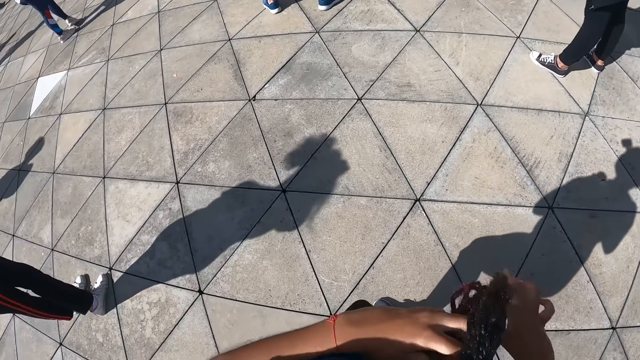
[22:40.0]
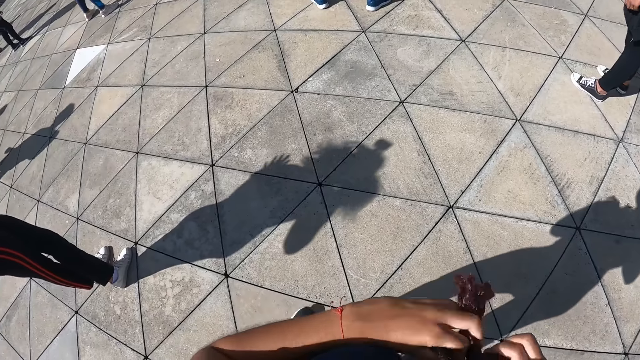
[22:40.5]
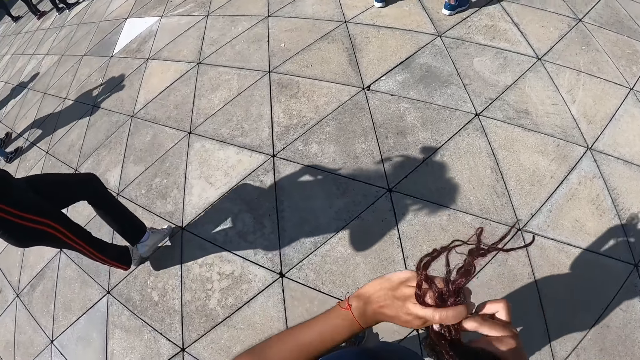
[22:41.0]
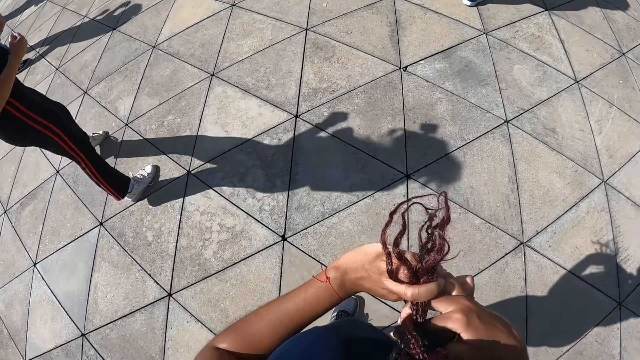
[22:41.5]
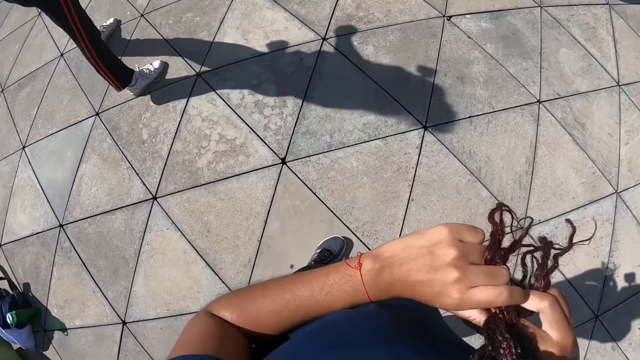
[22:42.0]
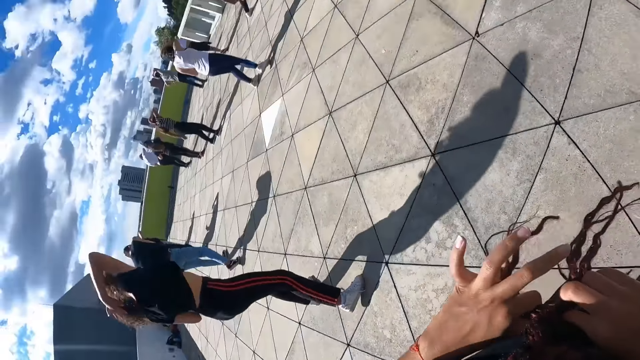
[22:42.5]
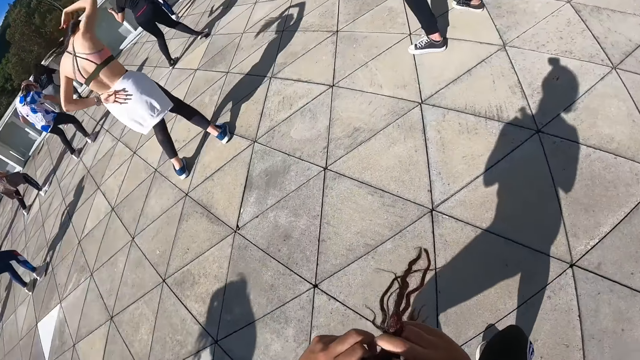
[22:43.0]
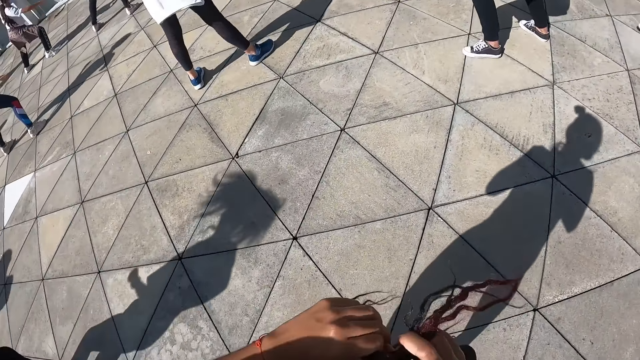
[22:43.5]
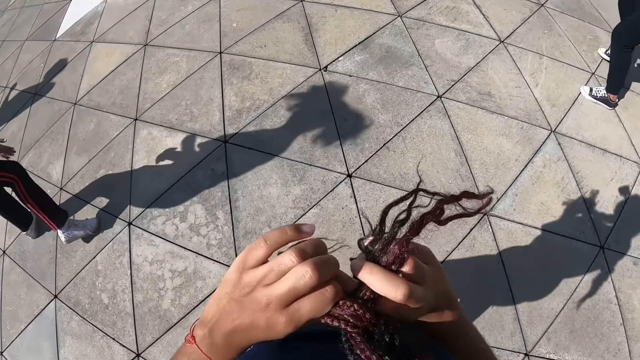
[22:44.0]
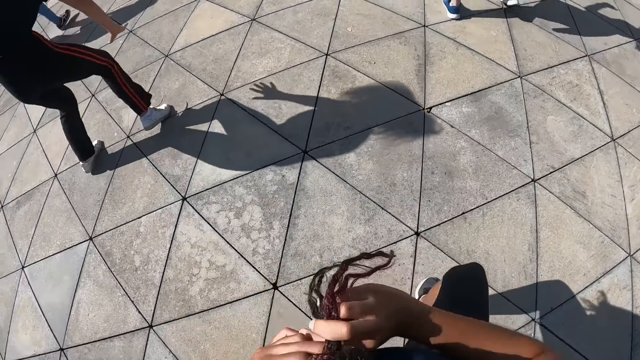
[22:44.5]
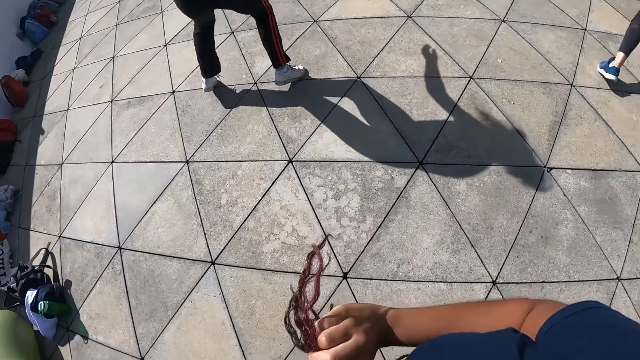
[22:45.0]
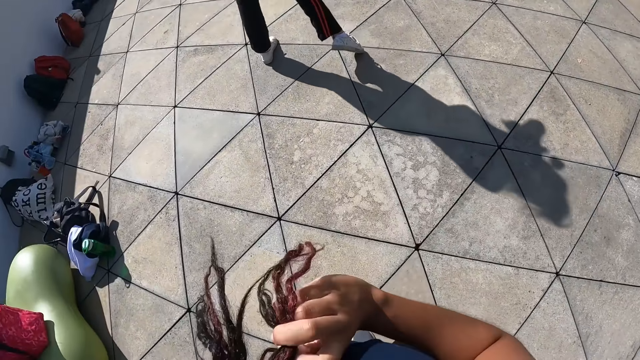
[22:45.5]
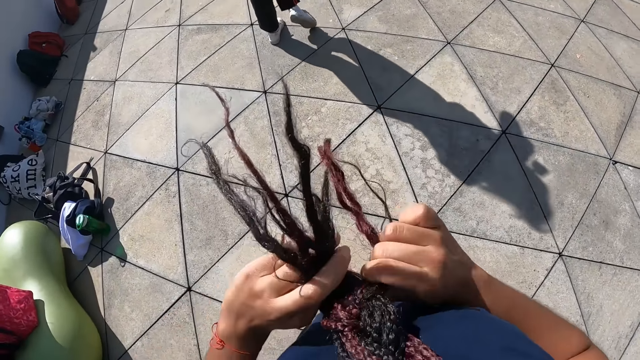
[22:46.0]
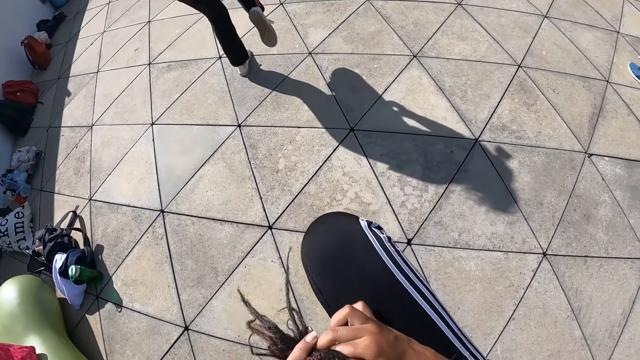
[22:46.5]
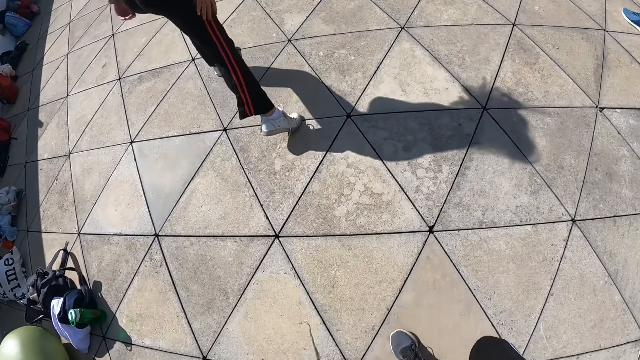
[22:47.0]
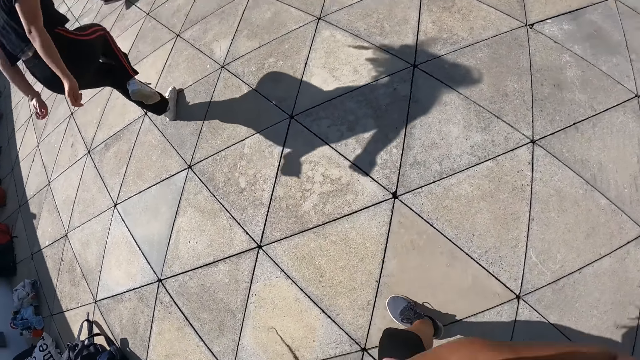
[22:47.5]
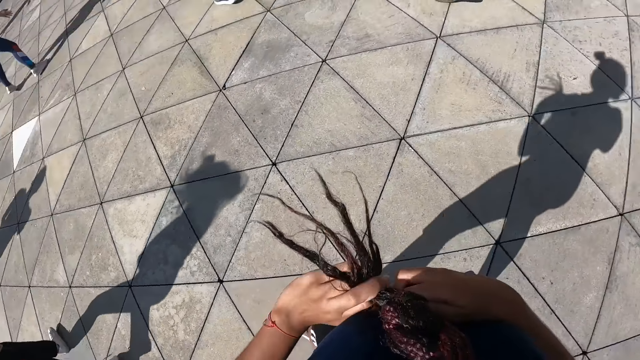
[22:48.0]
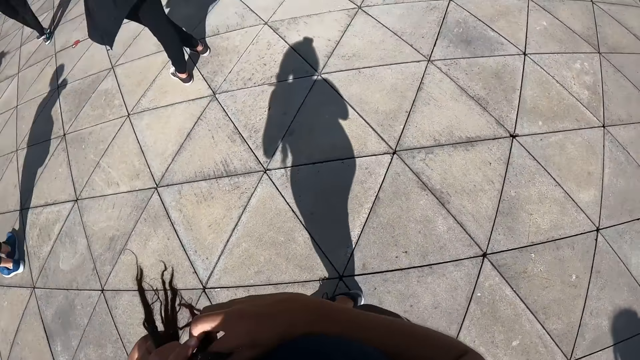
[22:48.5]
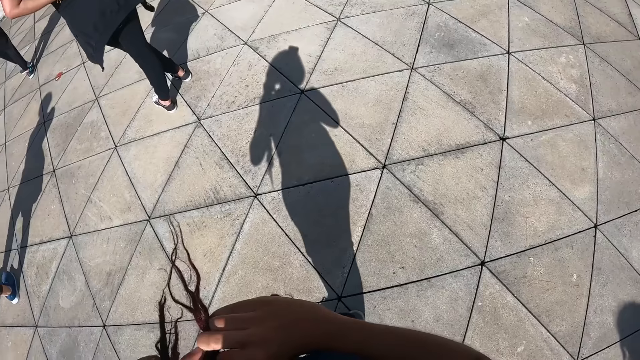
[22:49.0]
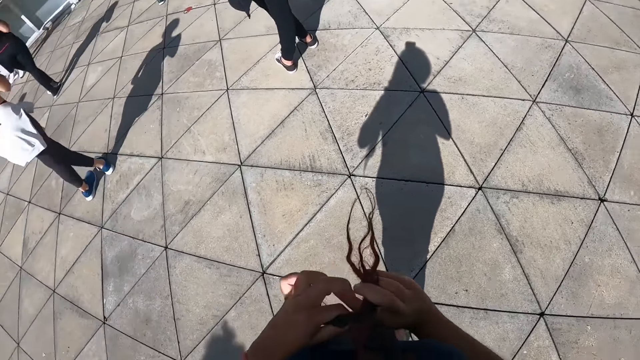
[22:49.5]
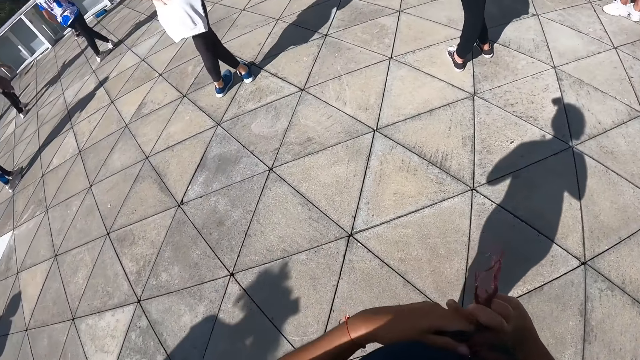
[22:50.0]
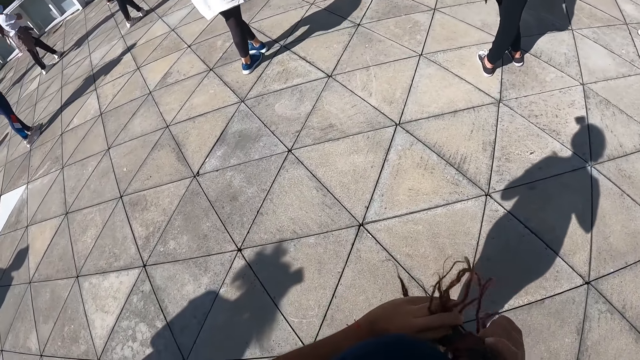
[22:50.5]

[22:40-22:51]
The camera wearer dances with the group of people in the dance centre. She lifts her right leg up.

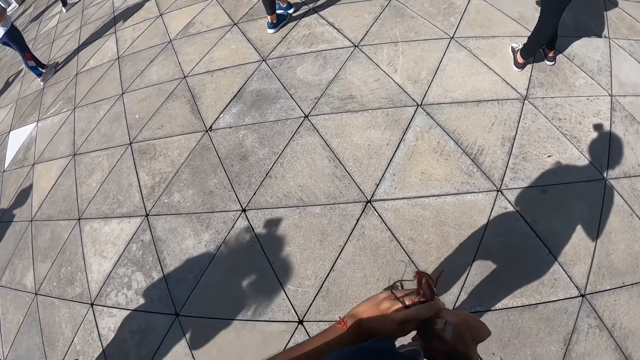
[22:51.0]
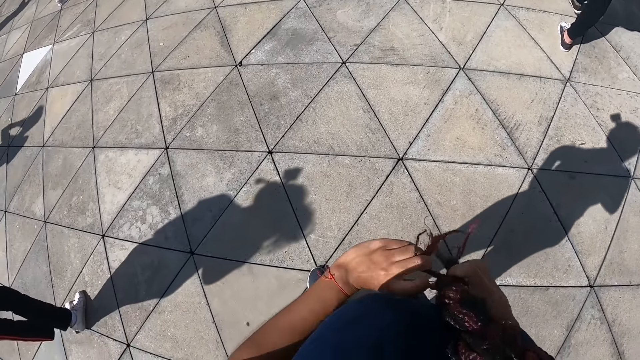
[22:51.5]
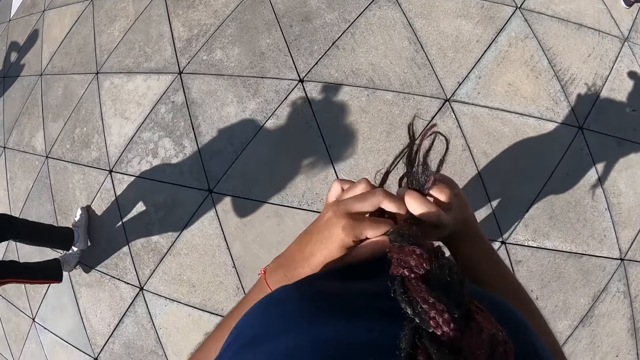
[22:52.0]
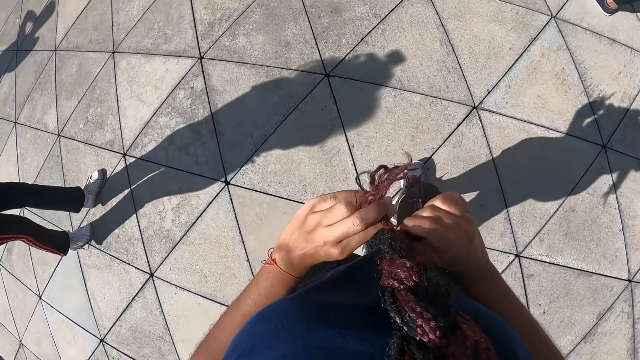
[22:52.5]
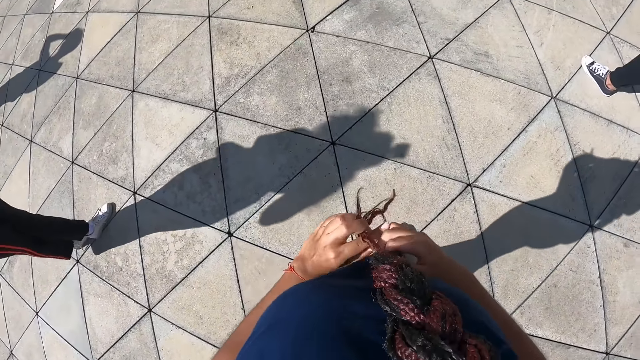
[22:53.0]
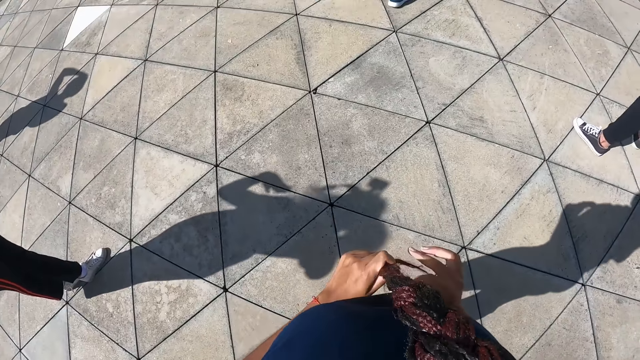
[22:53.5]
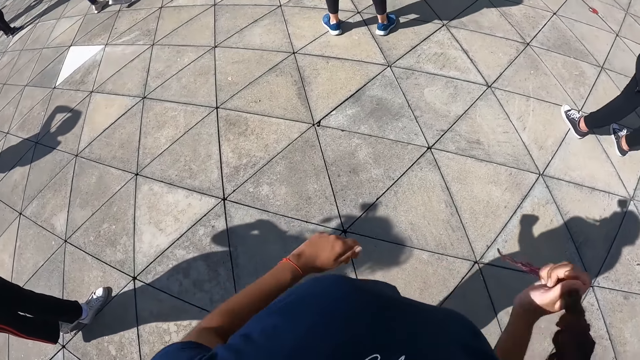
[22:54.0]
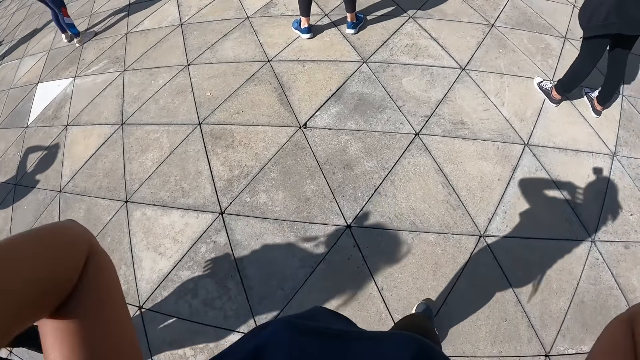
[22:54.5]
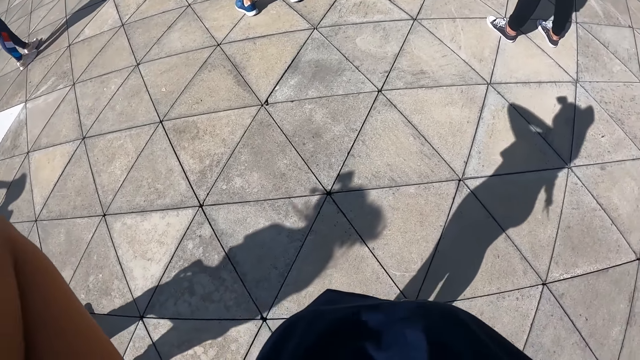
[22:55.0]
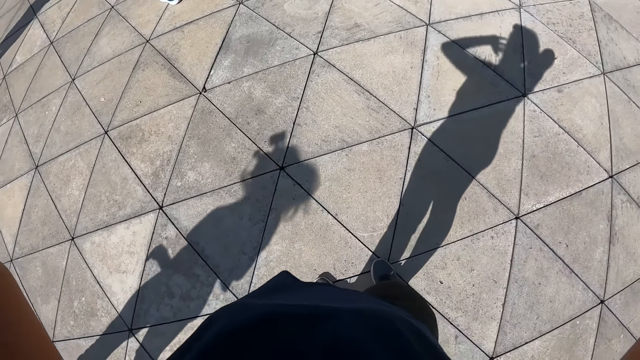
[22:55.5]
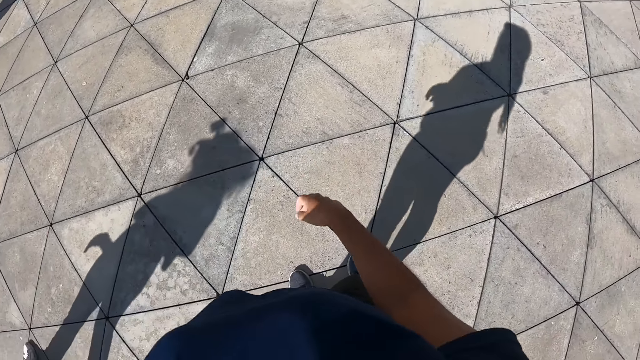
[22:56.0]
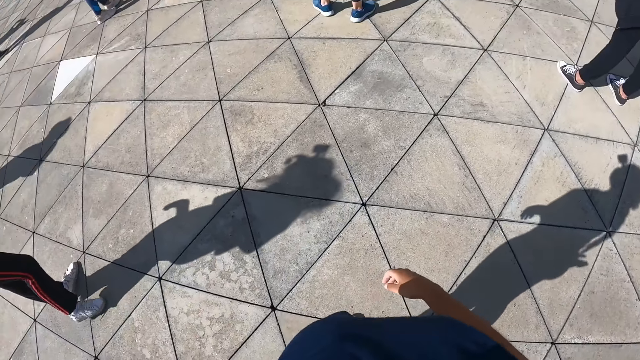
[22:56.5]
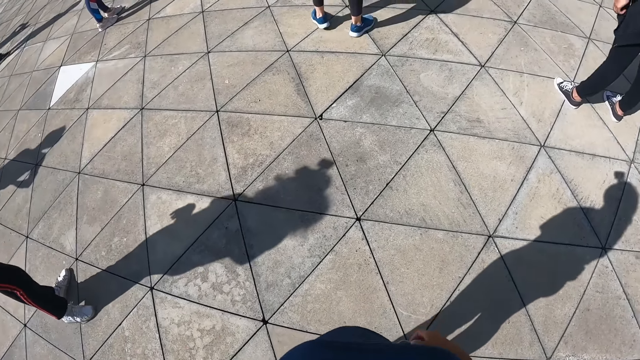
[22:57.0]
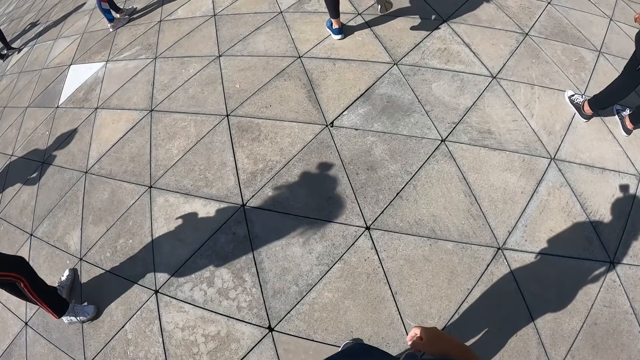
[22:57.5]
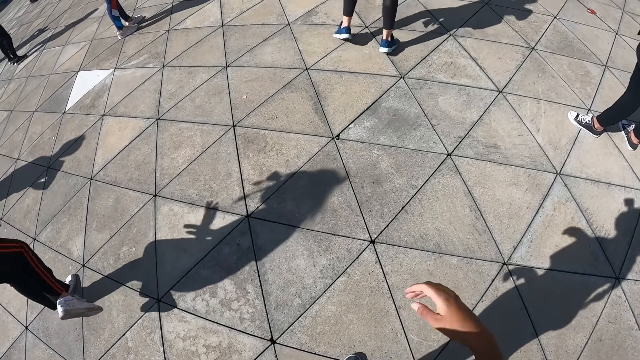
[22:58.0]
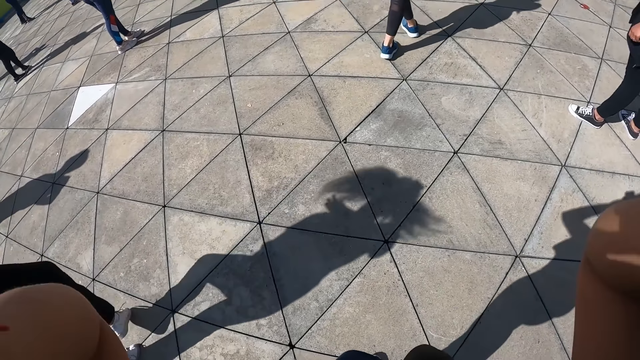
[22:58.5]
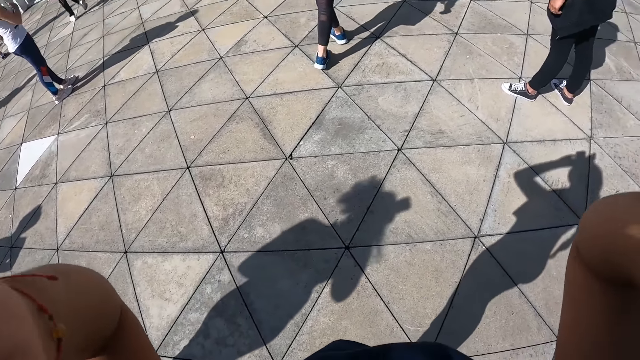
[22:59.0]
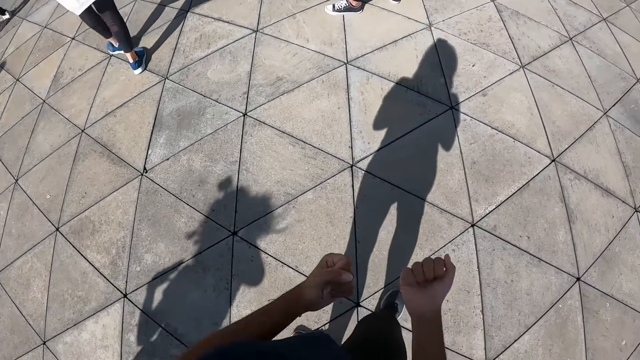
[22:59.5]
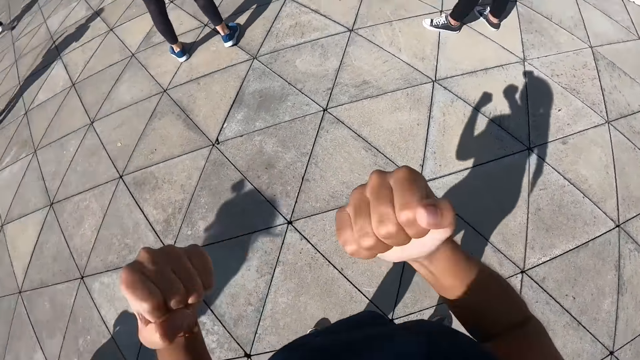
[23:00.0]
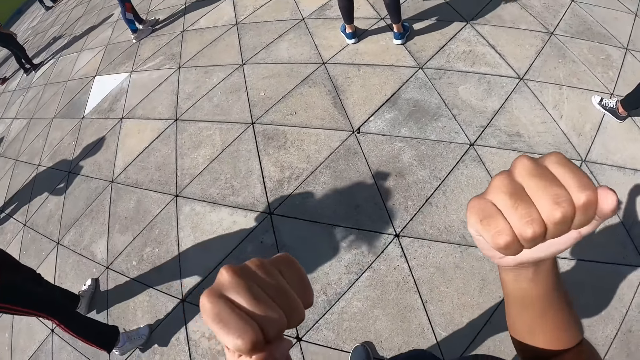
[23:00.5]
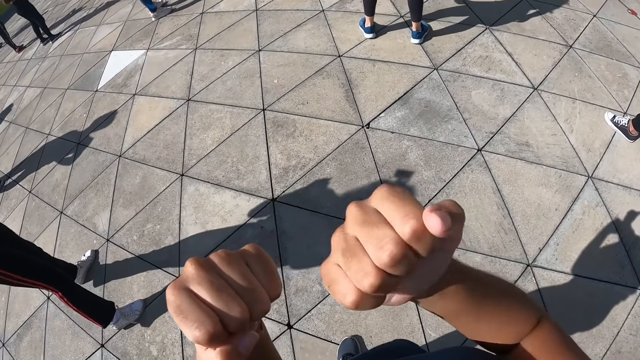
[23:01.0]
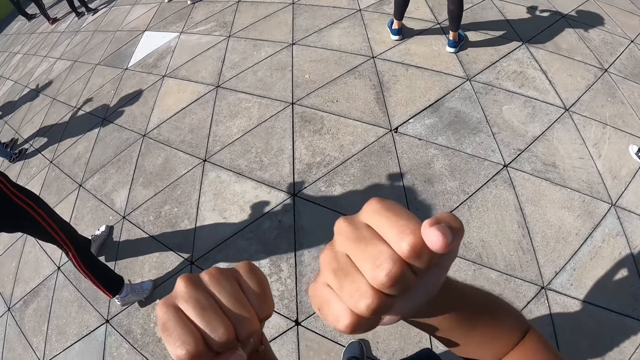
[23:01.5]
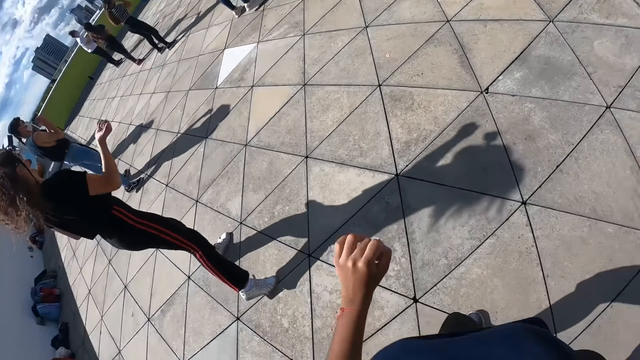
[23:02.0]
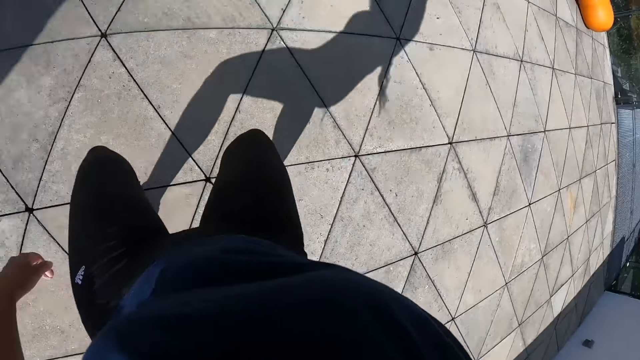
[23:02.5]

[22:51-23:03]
The camera wearer drops her hair with her right hand. She lifts her hands up. She touches her hair with both hands. She lifts her hands up again. She performs the dance steps with both hands and legs. She folds her hands.
